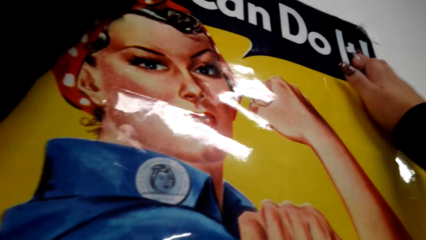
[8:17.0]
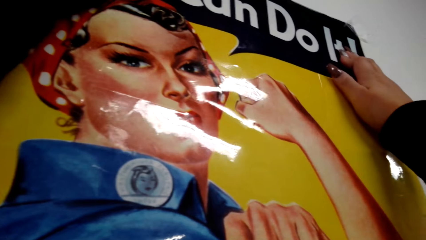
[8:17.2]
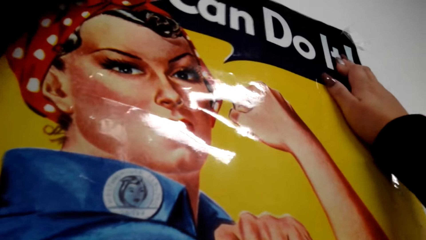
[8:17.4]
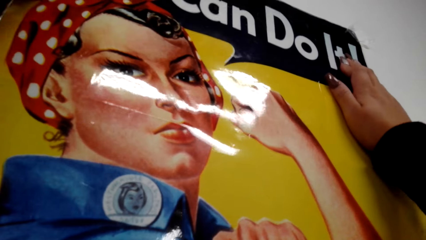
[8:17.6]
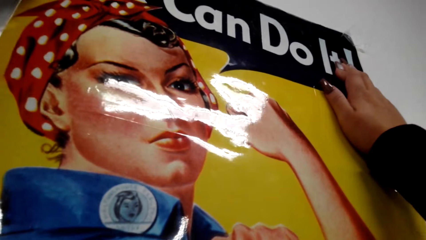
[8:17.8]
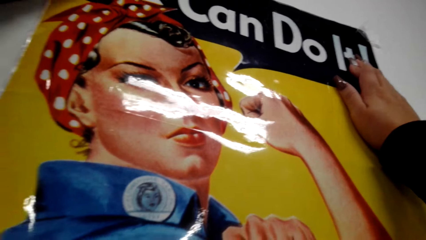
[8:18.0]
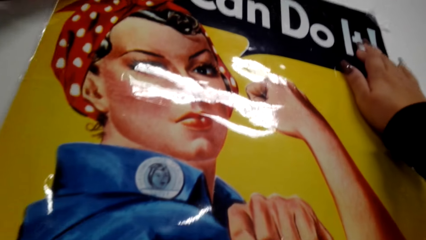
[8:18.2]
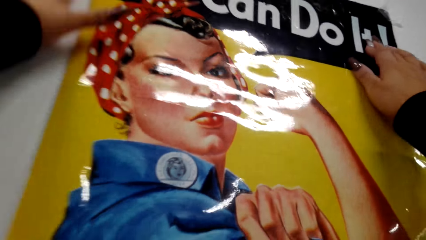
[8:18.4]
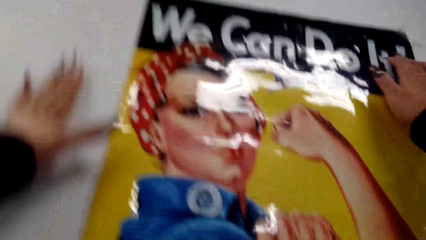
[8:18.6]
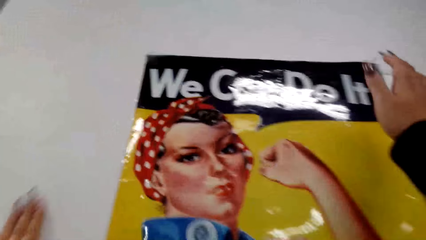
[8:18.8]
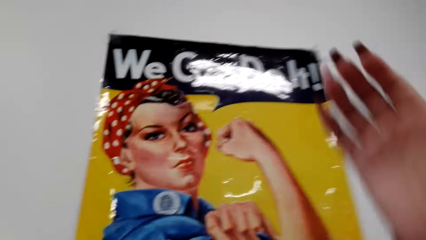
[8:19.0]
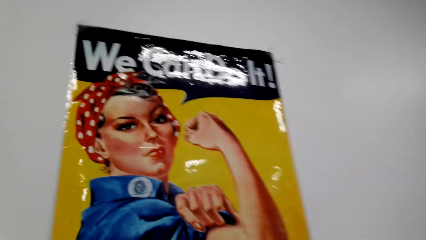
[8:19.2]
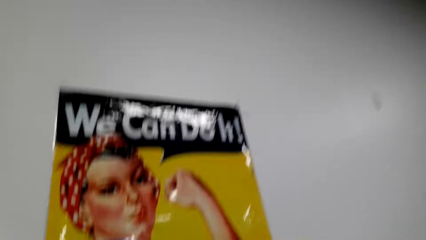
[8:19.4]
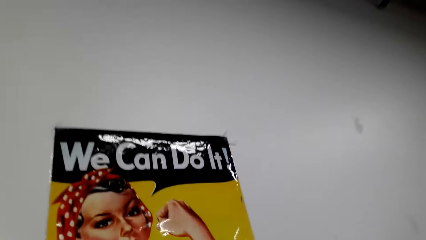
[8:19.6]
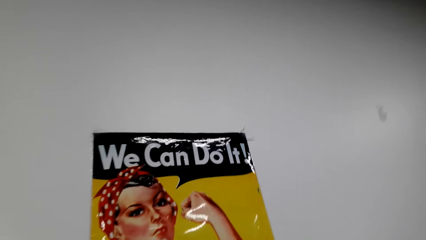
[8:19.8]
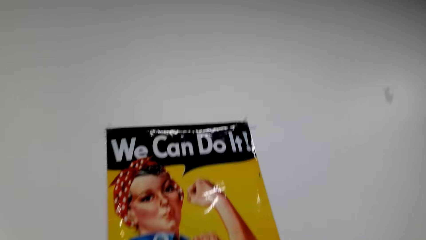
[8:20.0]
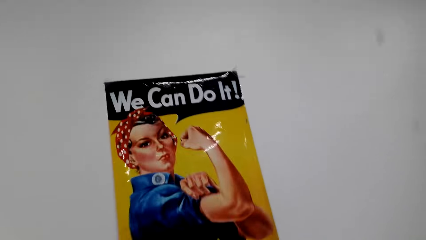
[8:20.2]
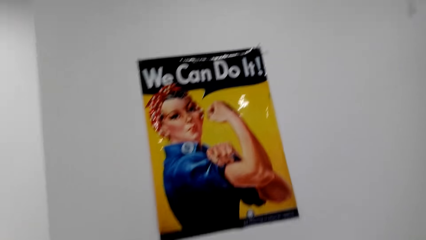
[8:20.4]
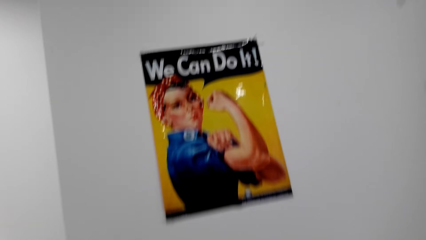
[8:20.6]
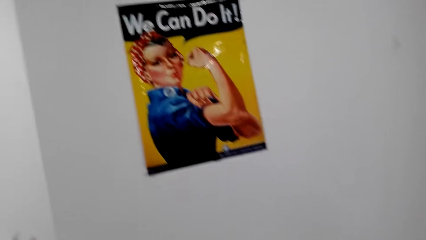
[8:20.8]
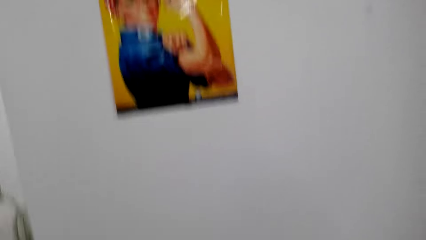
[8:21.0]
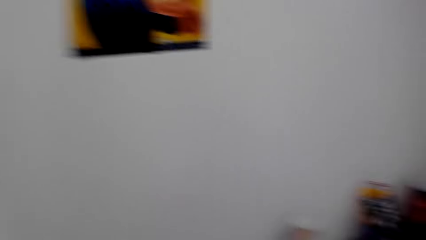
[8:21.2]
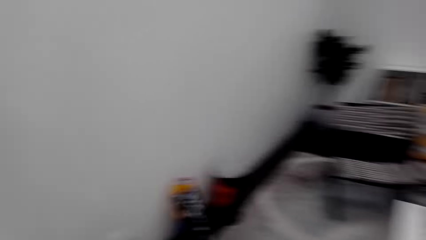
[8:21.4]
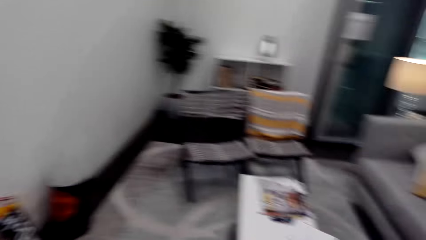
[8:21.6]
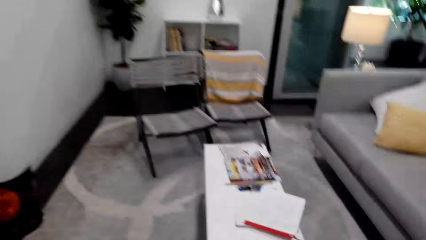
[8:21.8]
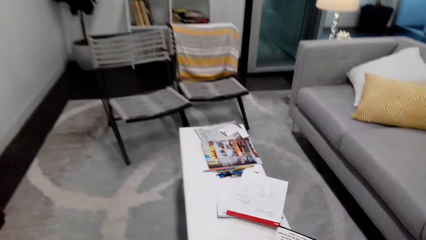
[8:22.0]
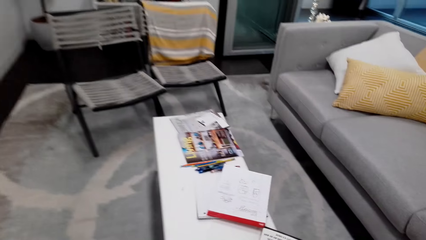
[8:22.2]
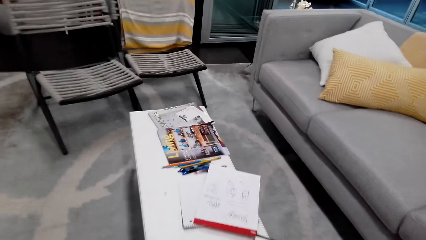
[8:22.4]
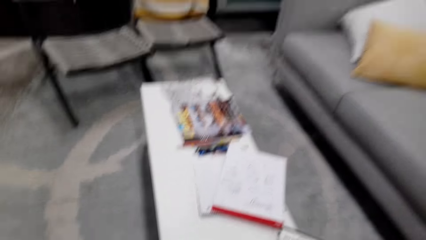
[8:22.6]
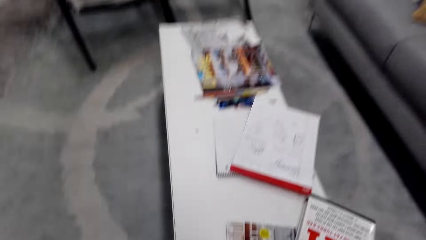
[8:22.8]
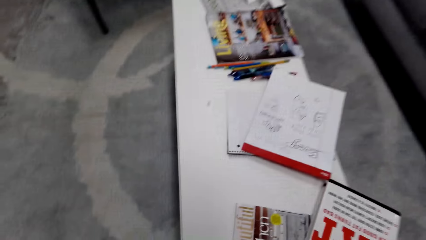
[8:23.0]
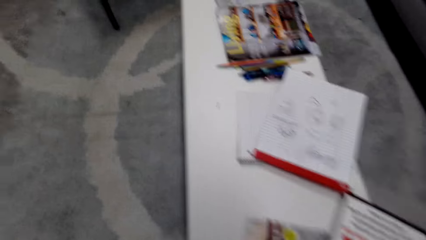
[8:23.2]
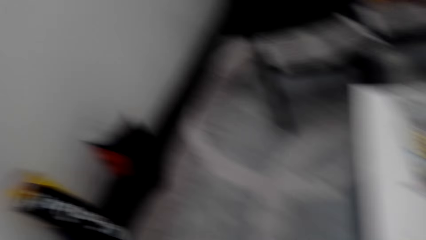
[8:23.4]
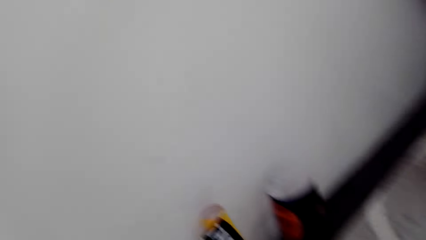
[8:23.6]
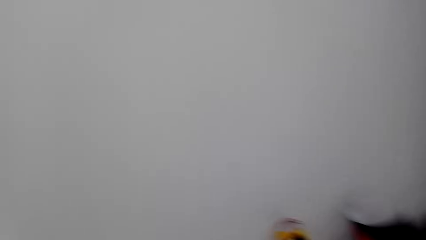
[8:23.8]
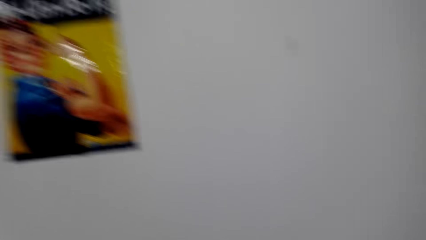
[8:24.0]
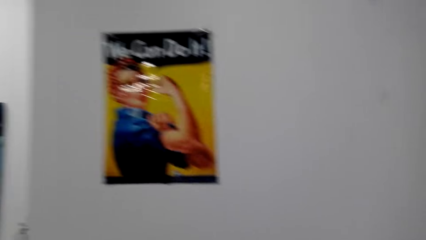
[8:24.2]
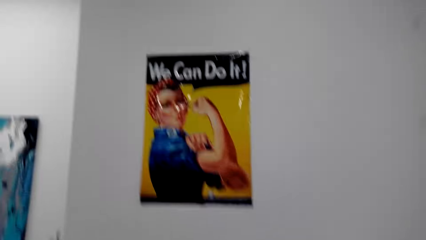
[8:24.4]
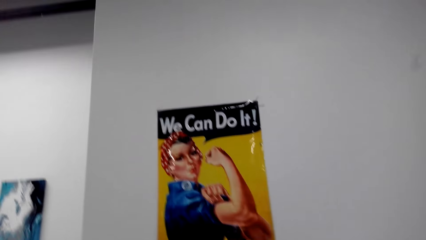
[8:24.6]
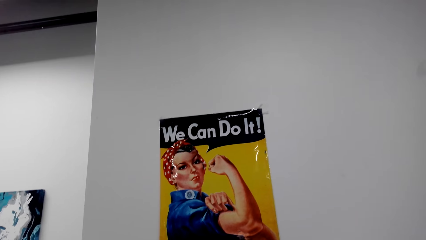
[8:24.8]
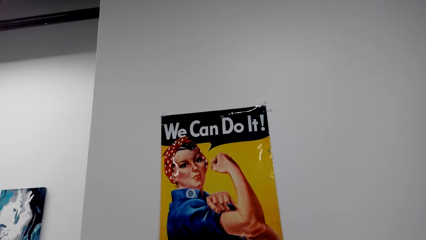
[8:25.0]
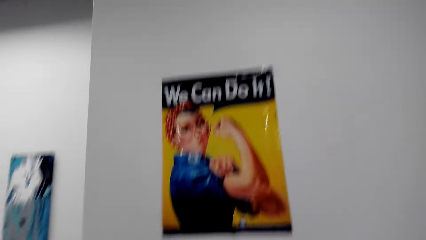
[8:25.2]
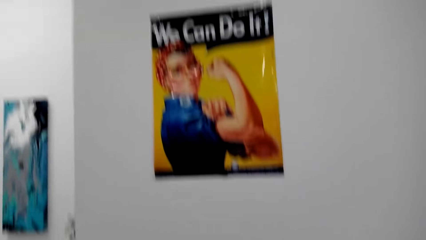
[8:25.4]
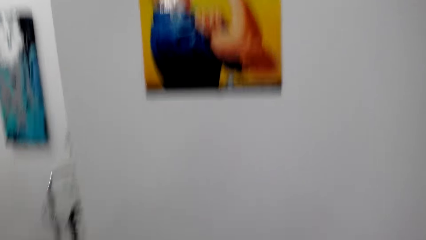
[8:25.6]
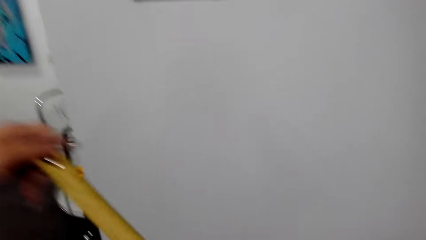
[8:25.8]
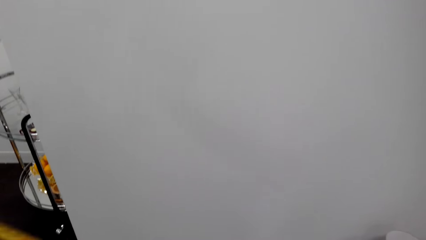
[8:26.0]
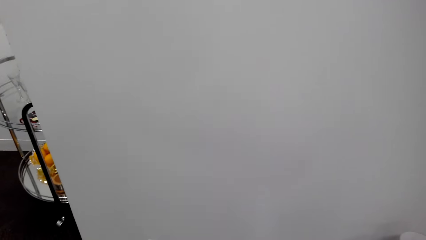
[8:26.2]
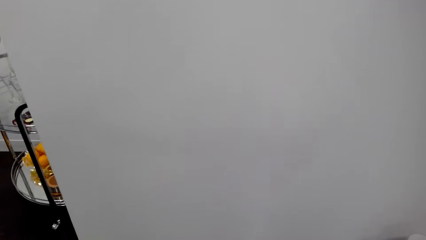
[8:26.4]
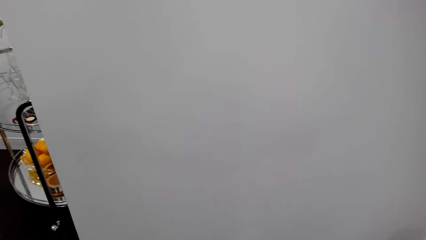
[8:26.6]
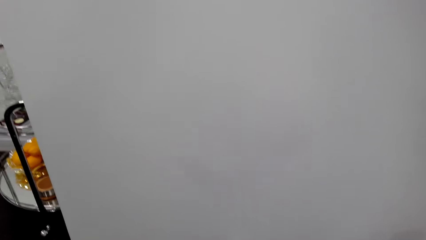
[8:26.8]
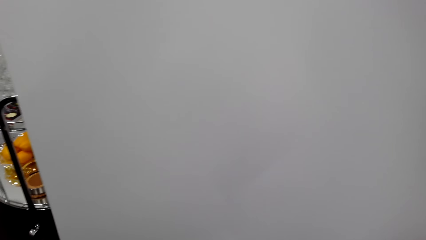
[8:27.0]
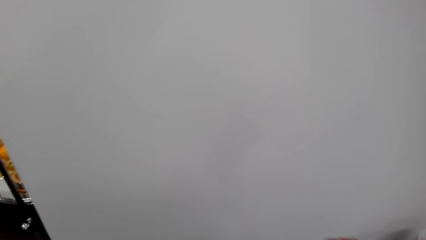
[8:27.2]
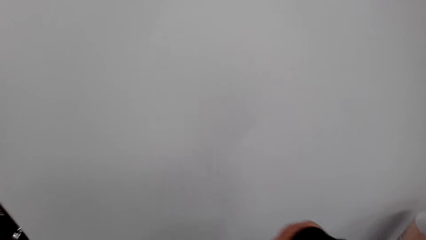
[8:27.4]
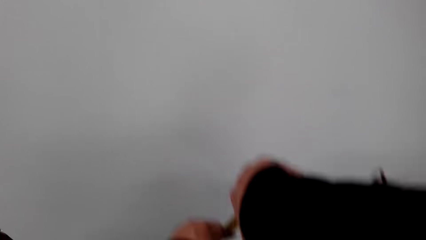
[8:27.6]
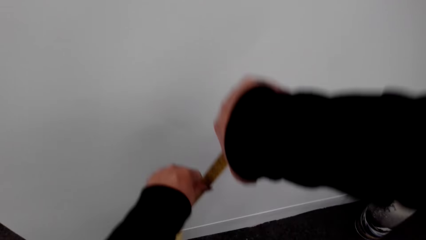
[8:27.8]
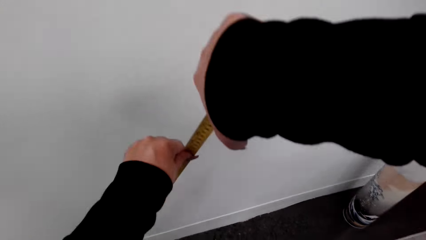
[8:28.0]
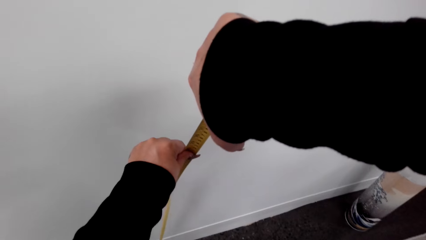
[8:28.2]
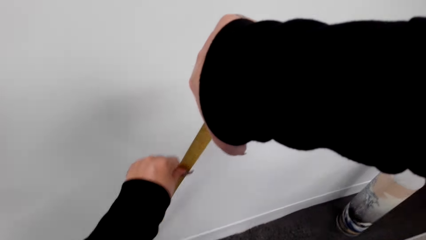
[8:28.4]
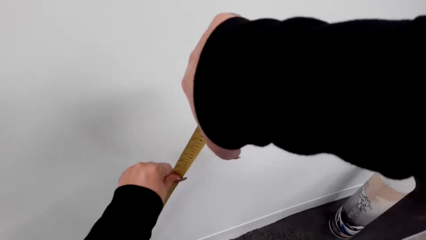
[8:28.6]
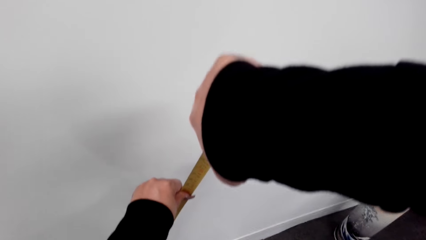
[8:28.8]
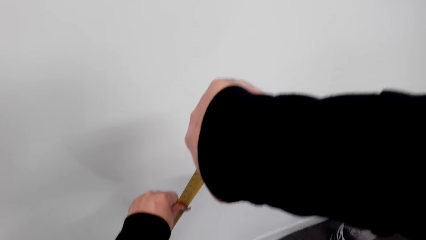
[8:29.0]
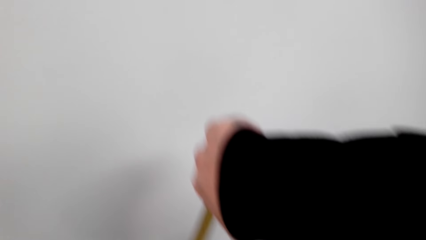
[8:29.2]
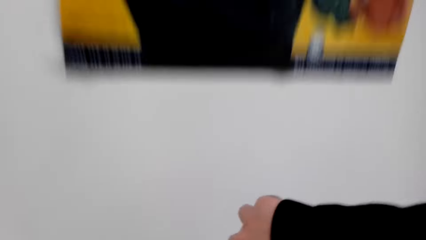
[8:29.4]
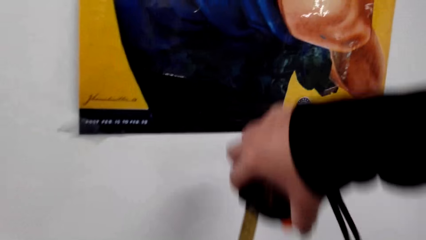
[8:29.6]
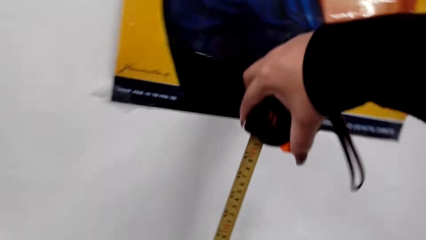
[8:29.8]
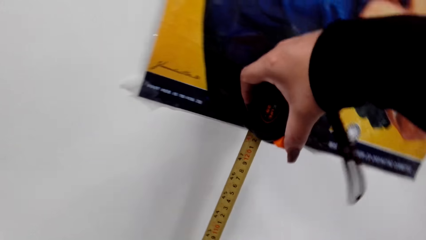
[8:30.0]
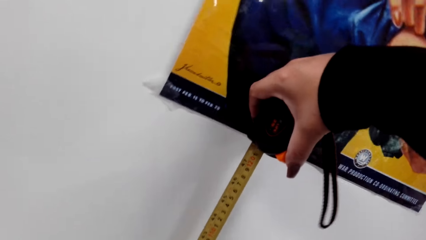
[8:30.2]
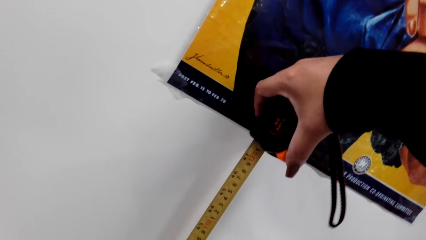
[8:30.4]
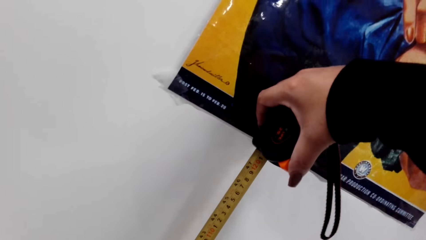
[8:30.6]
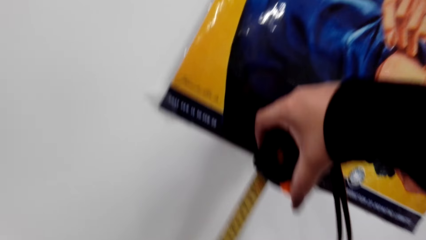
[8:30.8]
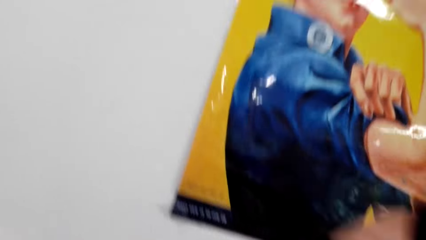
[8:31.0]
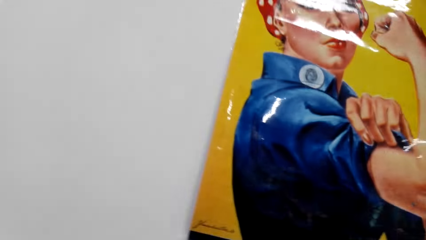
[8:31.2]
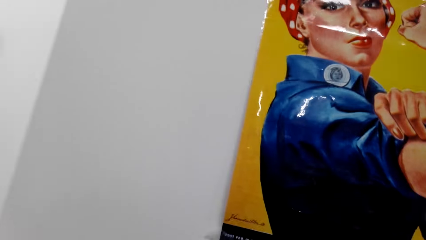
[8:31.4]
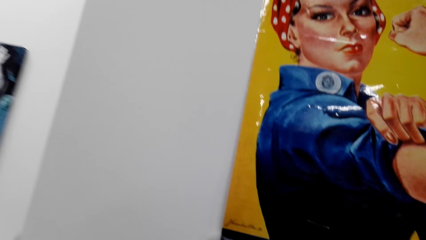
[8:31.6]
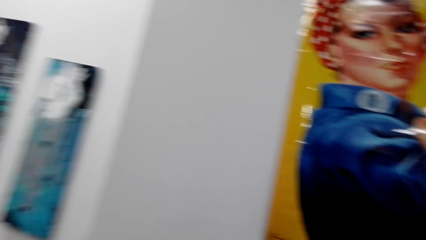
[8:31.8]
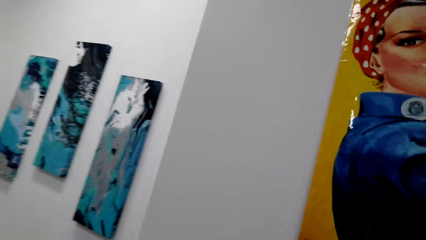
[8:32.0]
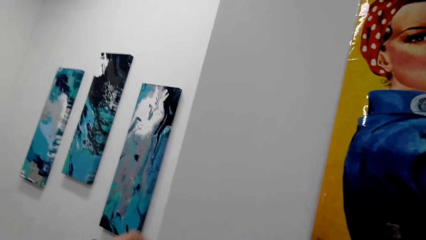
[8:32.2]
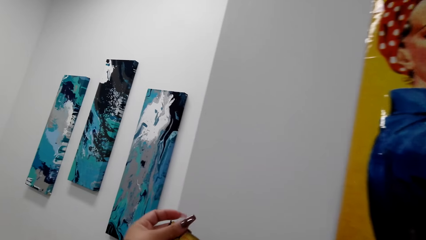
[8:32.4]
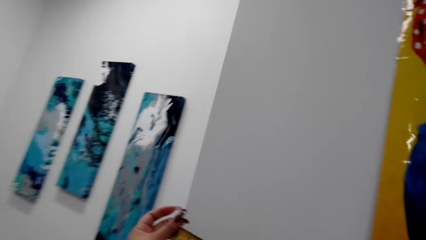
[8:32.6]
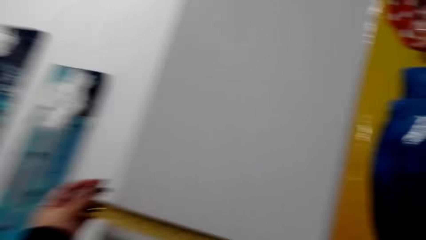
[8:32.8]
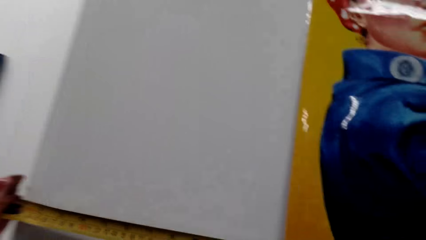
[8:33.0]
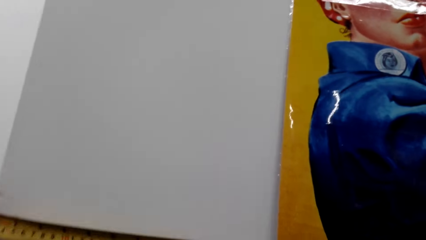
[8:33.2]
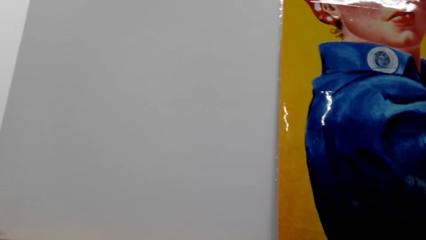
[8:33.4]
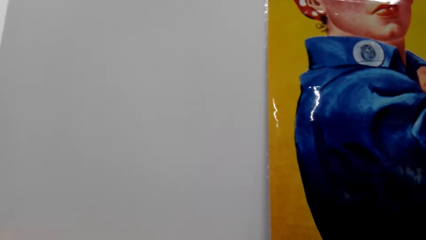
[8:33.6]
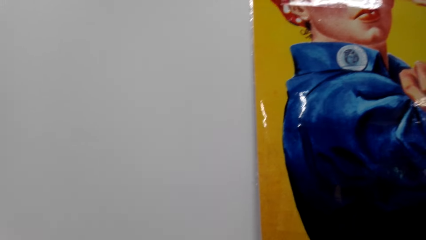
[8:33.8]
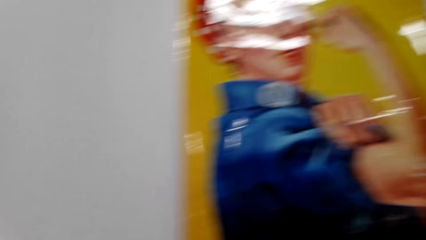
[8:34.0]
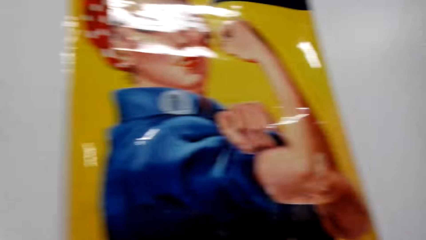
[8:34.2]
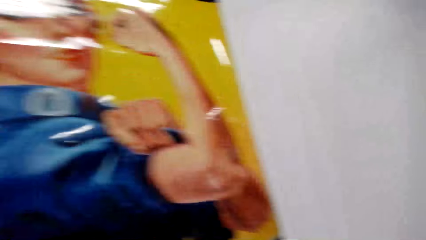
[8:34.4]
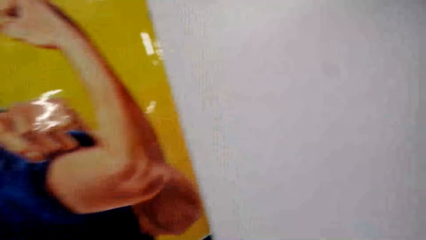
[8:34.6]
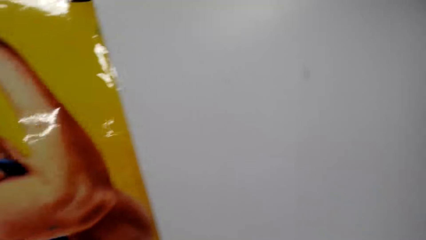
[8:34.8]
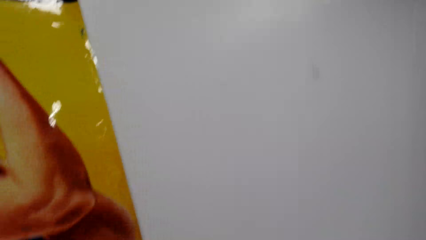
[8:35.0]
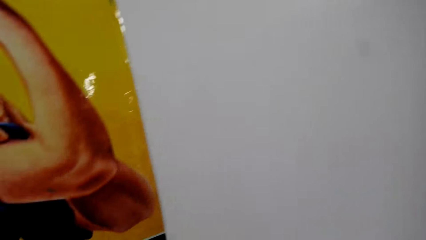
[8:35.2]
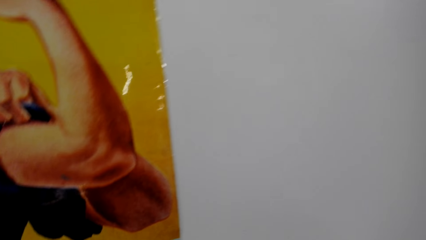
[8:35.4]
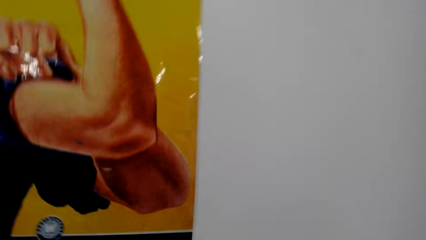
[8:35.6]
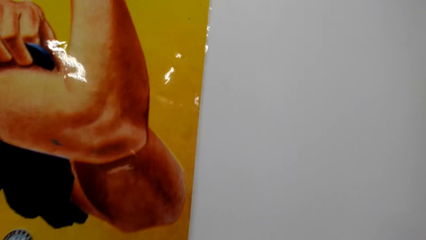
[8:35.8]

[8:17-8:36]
The camera wearer walks around the house. They measure the wall with the tape measure.
